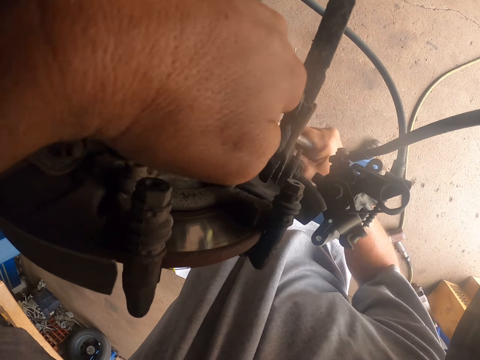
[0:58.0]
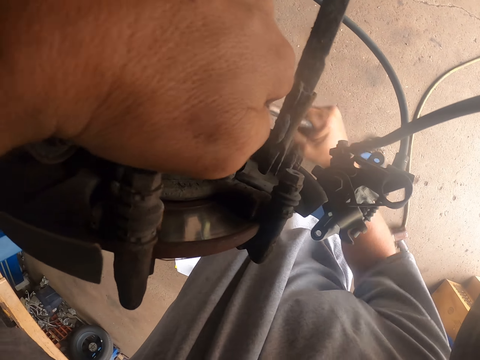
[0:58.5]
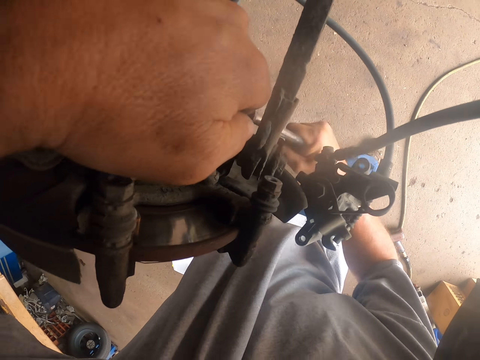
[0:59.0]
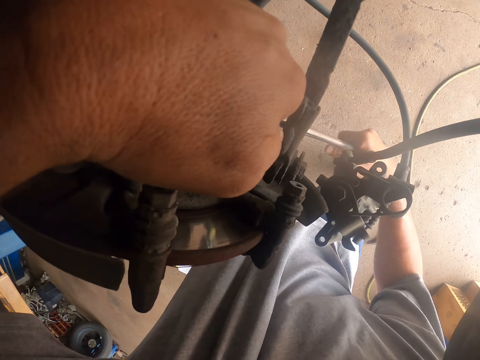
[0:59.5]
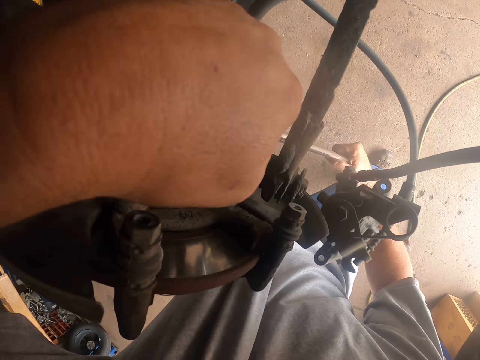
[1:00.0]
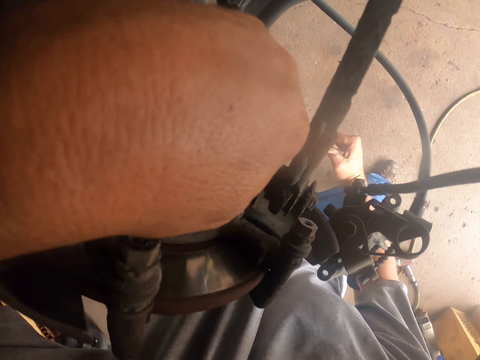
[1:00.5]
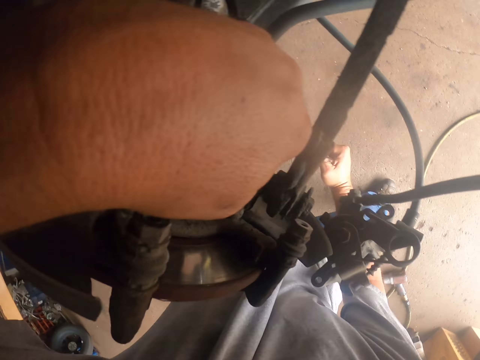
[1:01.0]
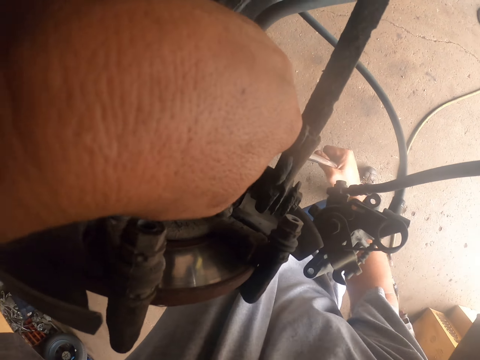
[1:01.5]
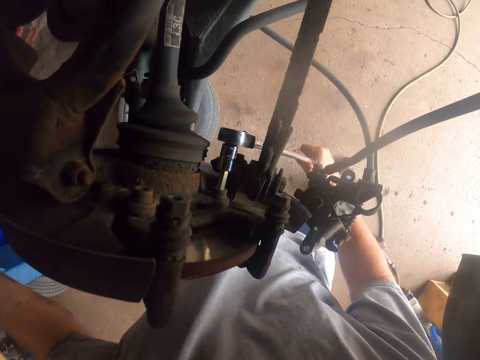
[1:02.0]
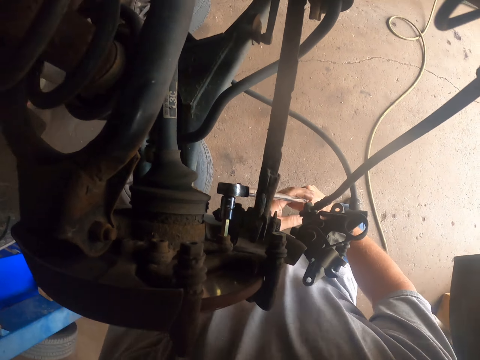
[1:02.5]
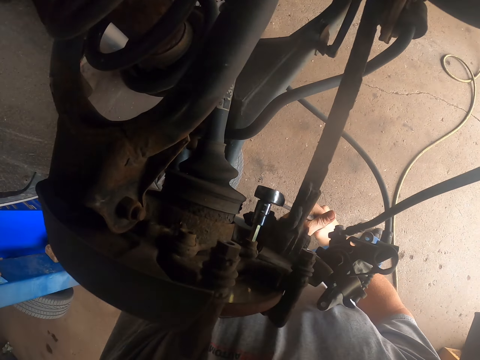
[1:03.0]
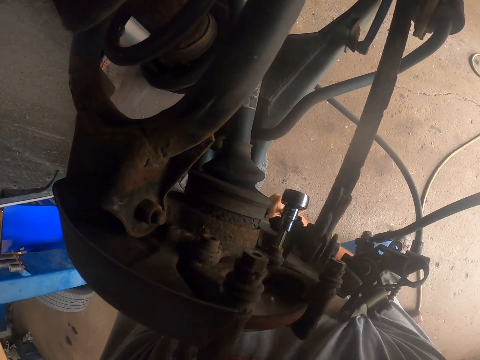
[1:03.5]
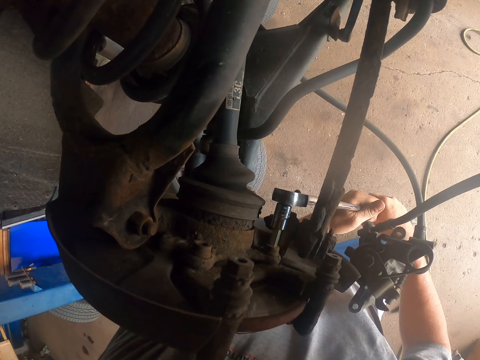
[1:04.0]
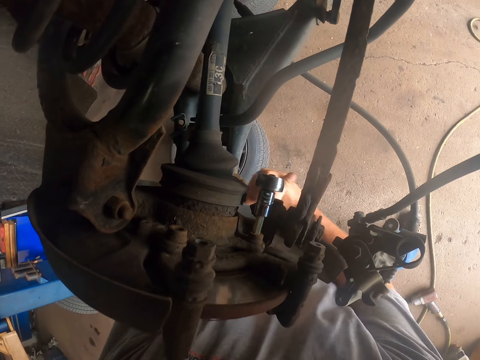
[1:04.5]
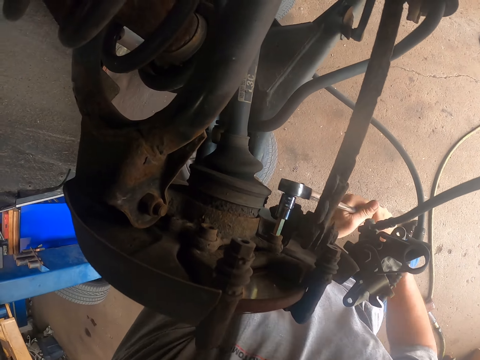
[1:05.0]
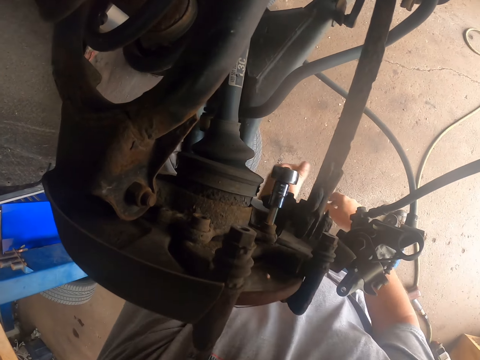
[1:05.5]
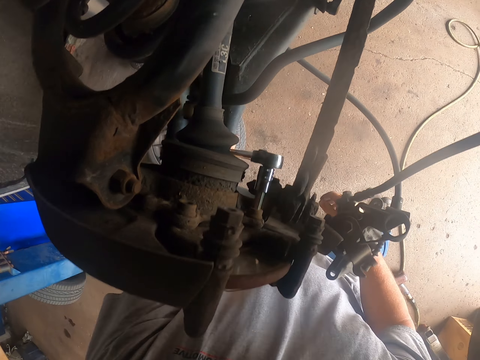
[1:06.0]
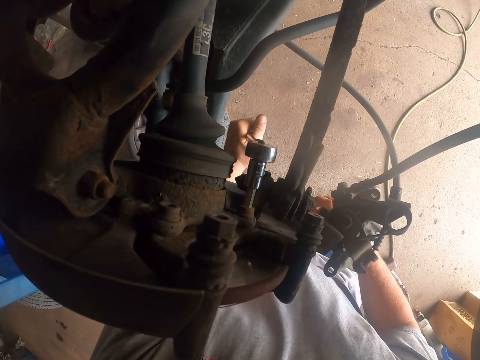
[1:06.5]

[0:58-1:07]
The camera wearer removes the torque wrench from the brake disc.

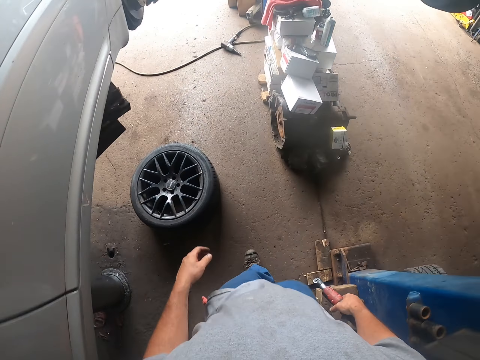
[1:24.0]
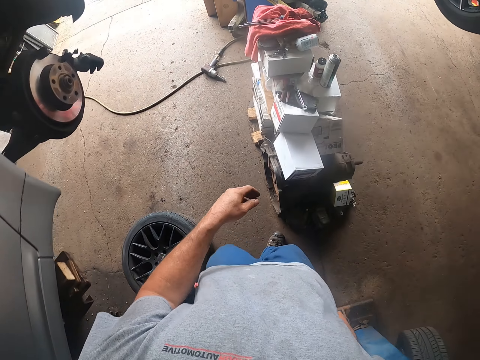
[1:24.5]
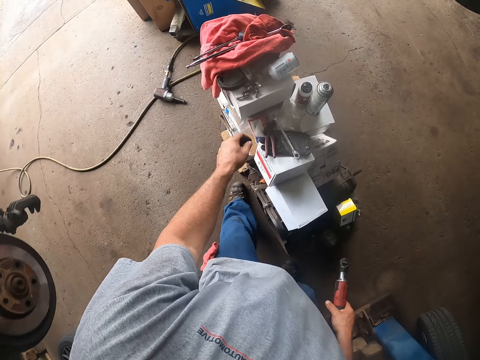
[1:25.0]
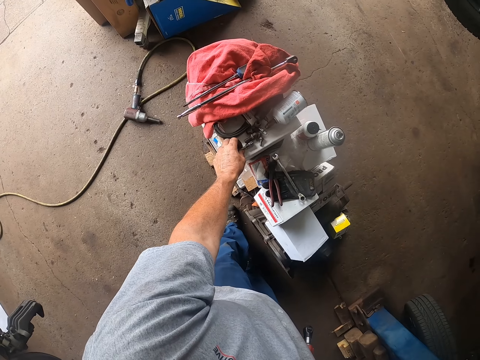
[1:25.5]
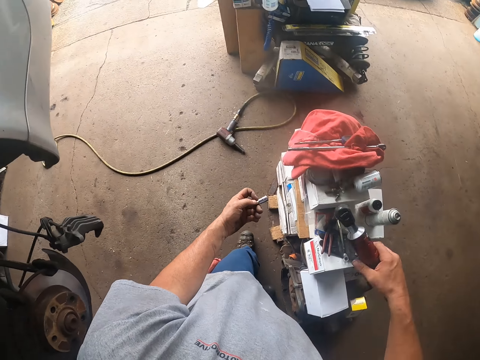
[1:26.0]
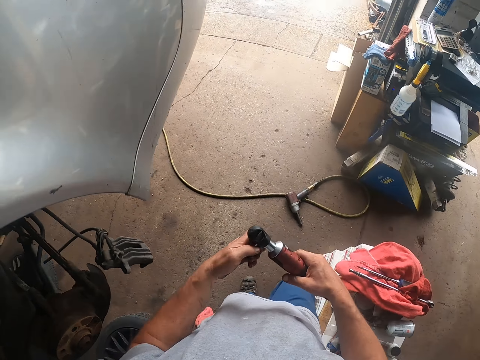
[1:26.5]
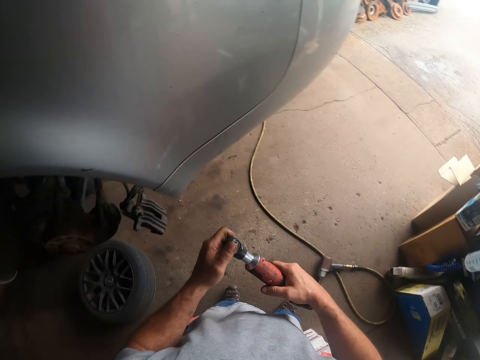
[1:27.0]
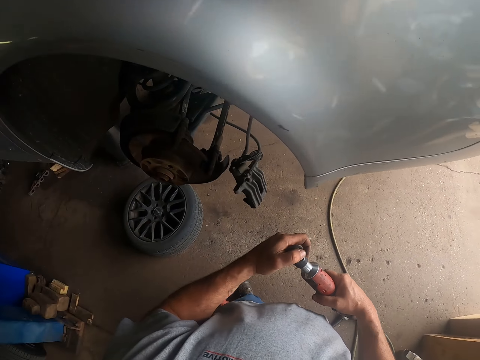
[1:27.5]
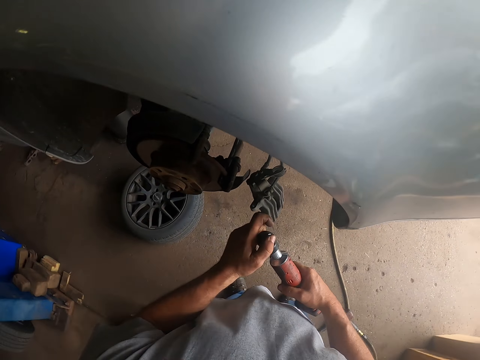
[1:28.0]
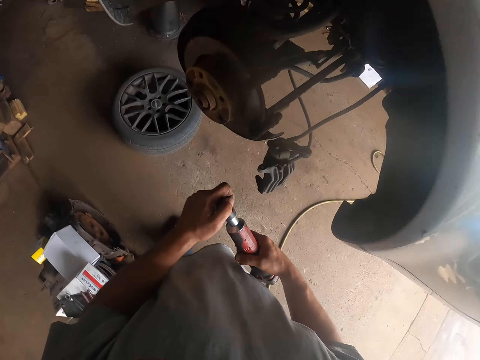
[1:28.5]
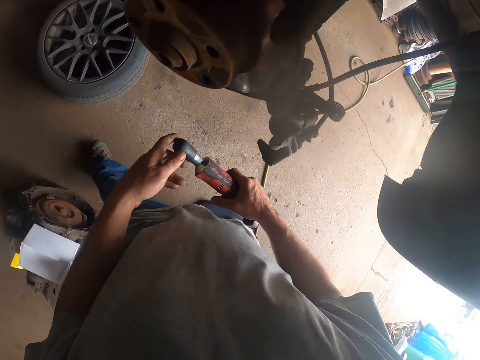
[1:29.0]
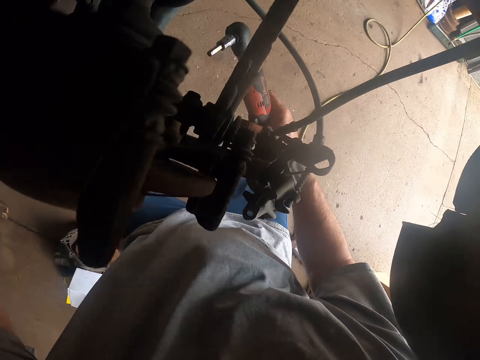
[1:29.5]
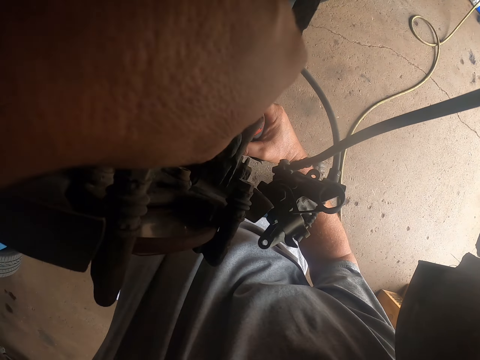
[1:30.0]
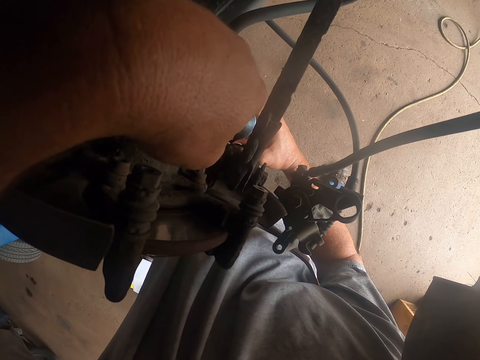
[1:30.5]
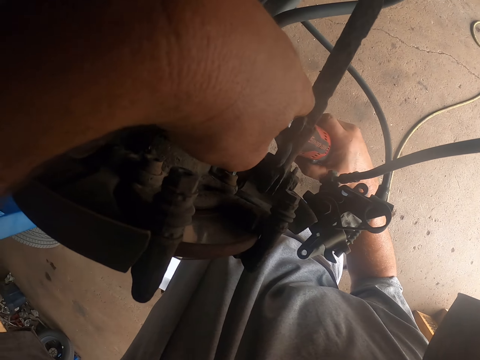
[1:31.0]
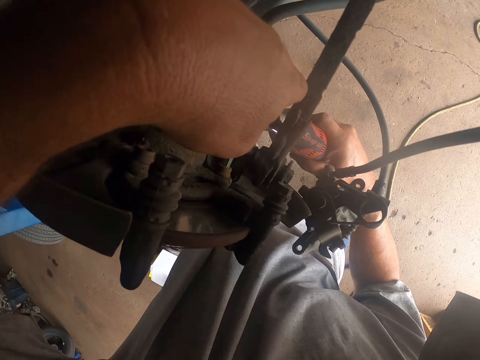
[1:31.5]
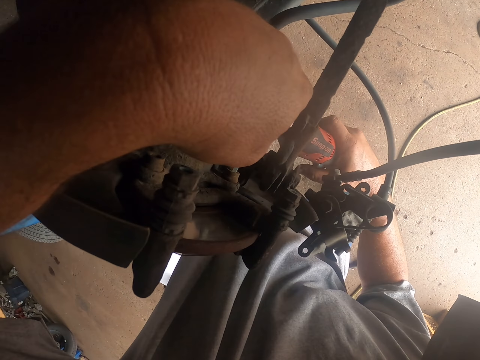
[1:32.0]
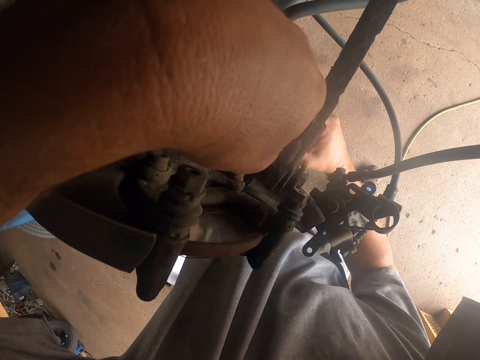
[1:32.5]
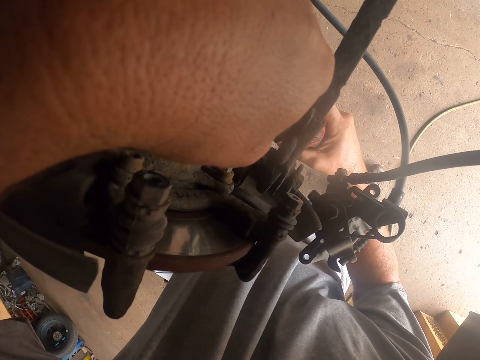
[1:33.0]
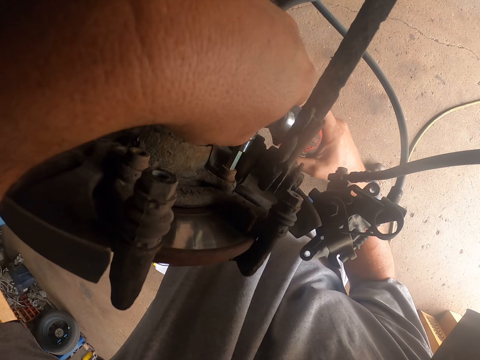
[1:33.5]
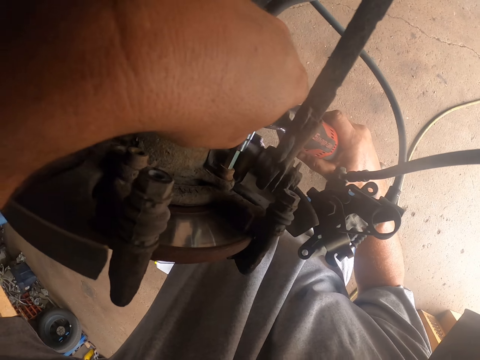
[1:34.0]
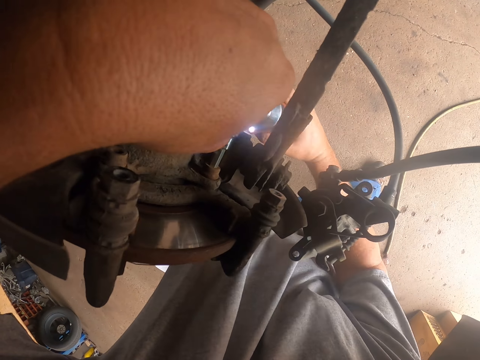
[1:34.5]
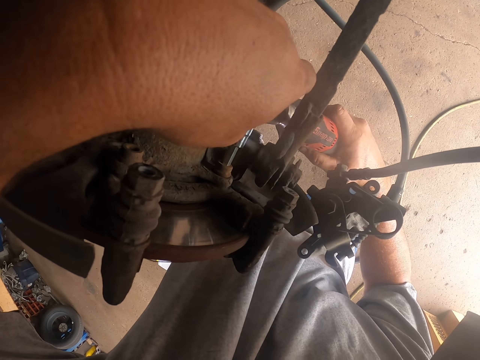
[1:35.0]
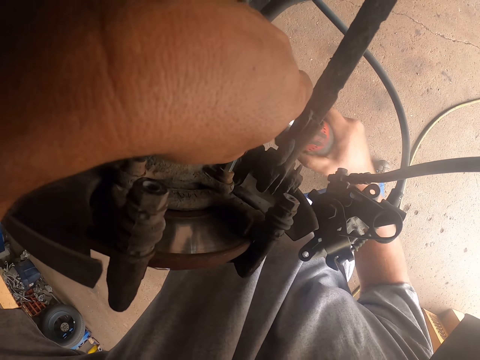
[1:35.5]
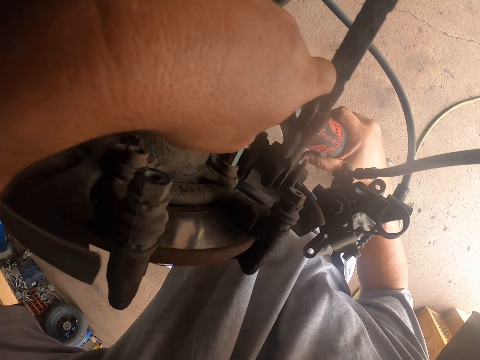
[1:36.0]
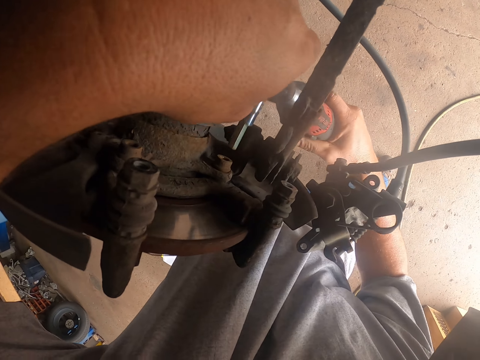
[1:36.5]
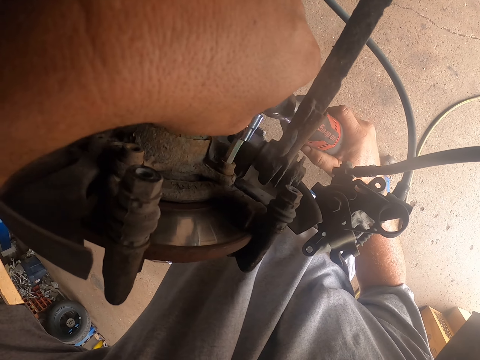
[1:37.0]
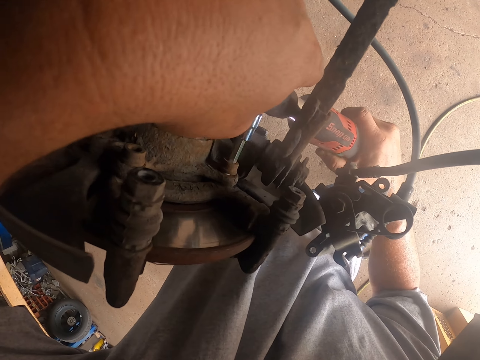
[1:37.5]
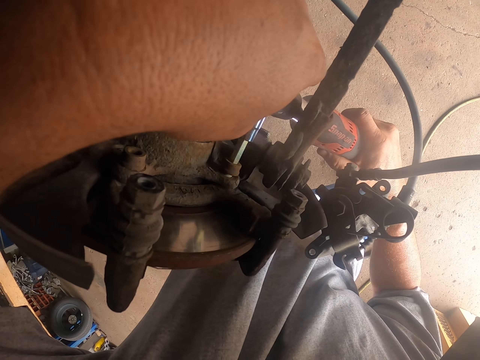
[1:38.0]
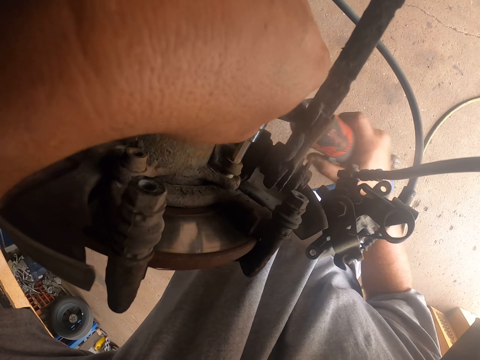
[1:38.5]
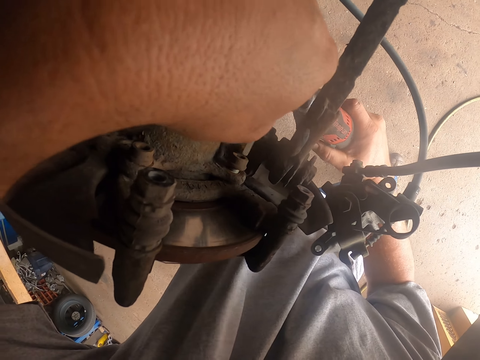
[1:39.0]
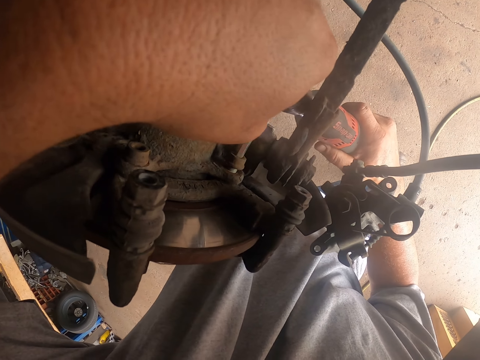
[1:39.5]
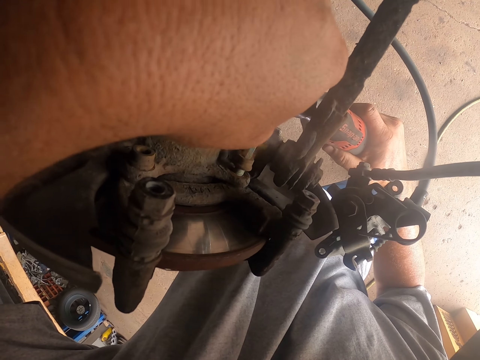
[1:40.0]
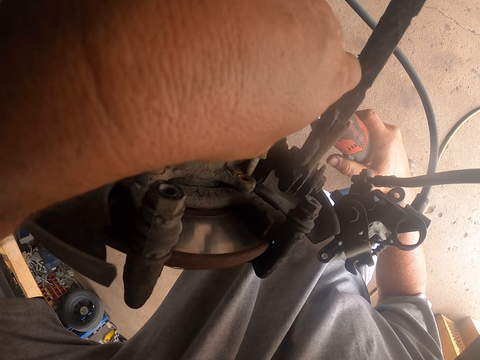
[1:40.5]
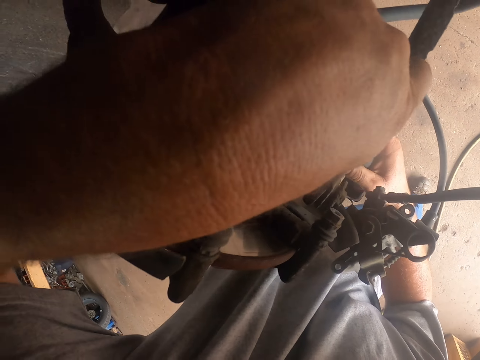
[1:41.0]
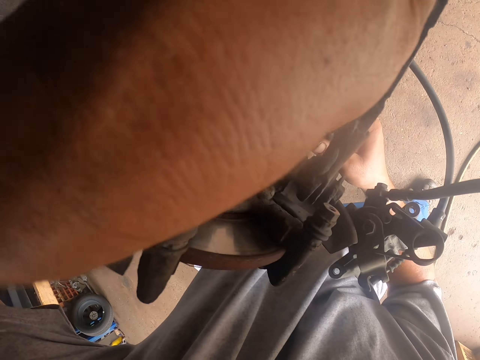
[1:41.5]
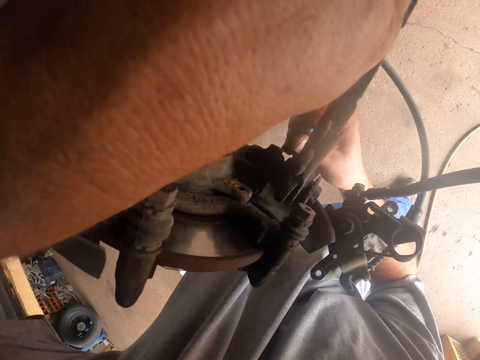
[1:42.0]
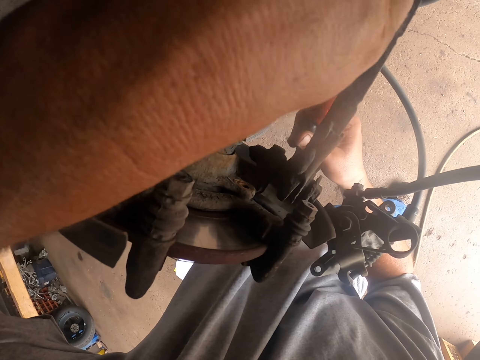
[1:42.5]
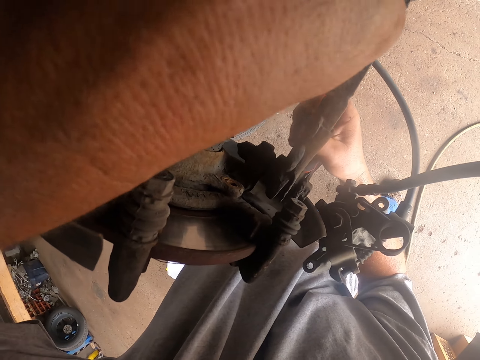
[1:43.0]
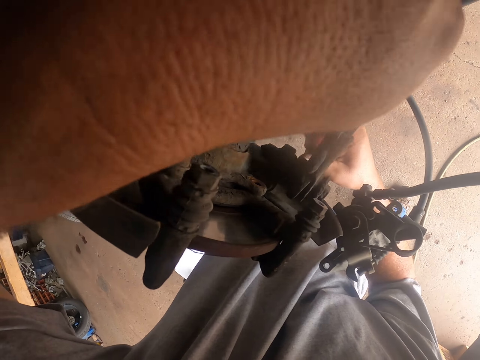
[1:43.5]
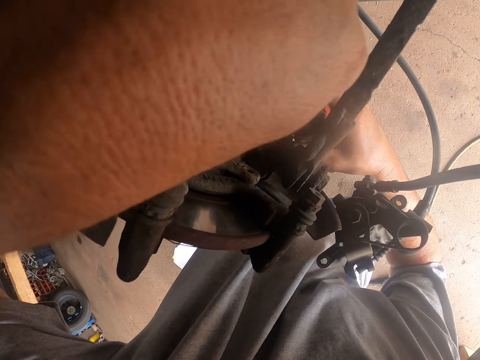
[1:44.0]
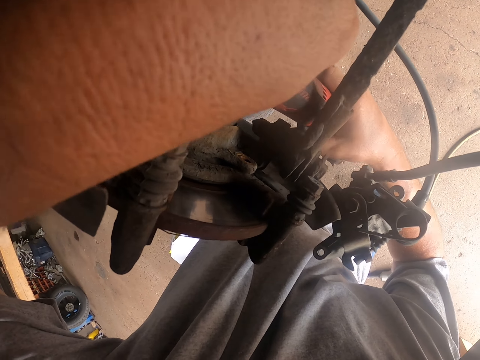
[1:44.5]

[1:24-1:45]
The camera wearer holds the torque wrench in the right hand. They take a socket wrench. They pick up a nut. They place the socket wrench on the torque wrench. They place the torque wrench on the brake disc. They hold the brake disc with the left hand. They adjust the brake disc. They fix the nut on a car. They tighten the nut.
